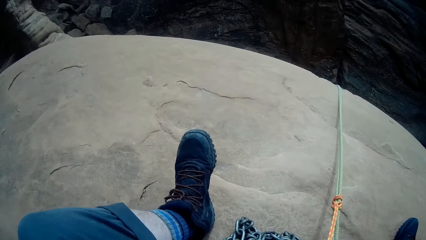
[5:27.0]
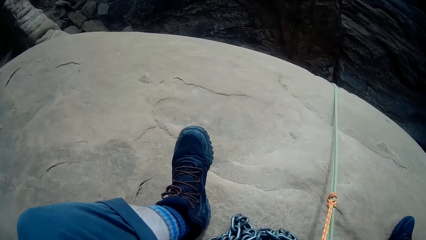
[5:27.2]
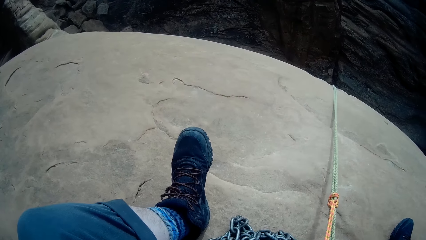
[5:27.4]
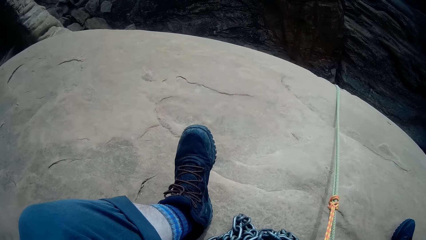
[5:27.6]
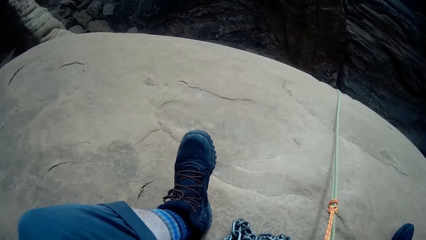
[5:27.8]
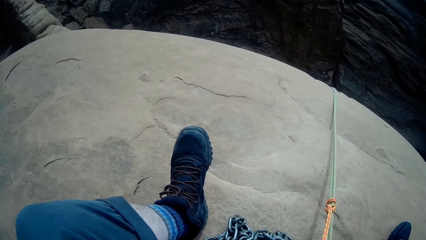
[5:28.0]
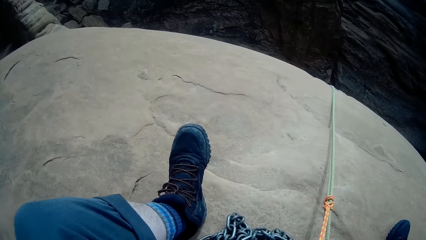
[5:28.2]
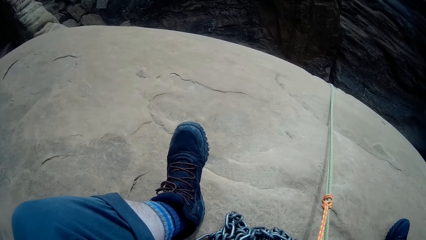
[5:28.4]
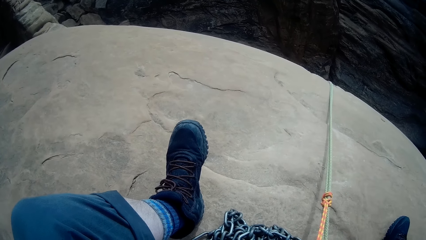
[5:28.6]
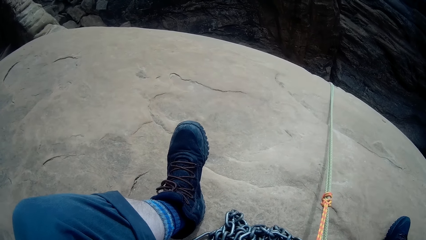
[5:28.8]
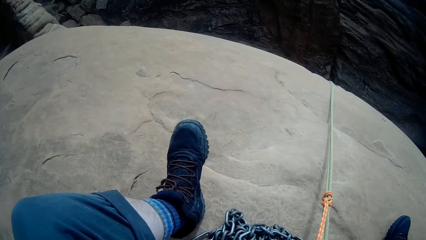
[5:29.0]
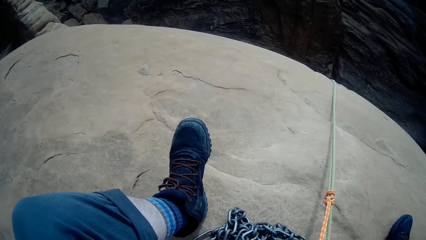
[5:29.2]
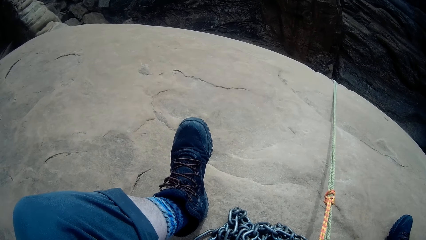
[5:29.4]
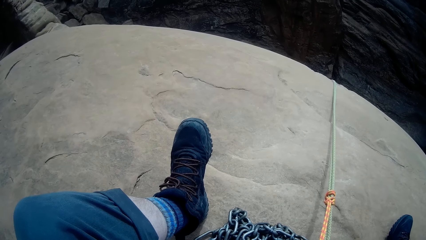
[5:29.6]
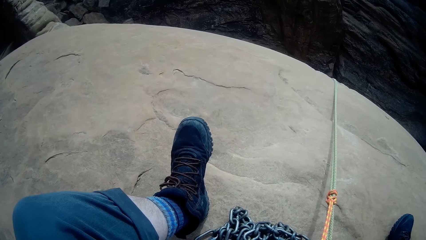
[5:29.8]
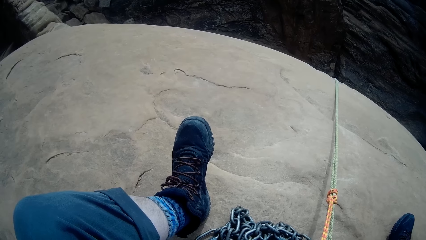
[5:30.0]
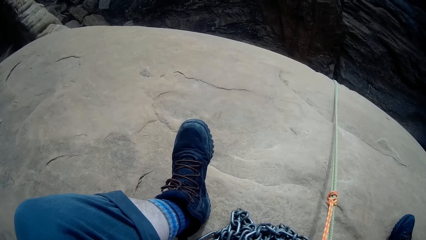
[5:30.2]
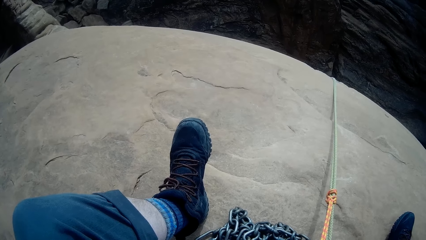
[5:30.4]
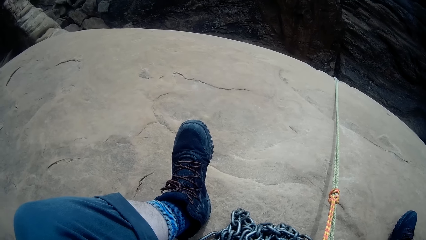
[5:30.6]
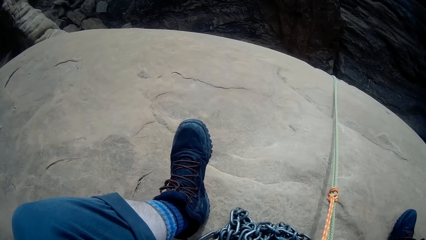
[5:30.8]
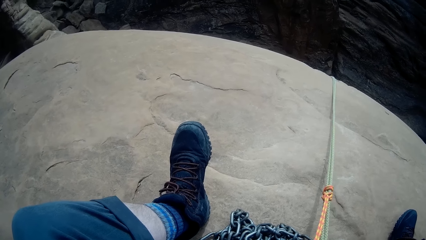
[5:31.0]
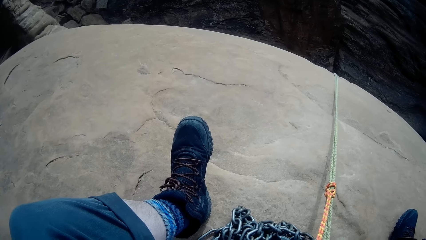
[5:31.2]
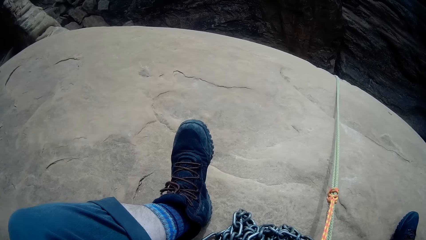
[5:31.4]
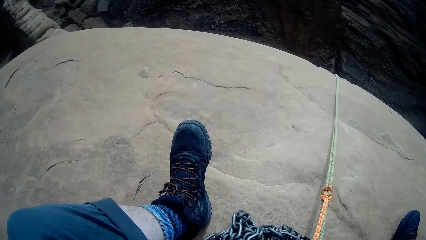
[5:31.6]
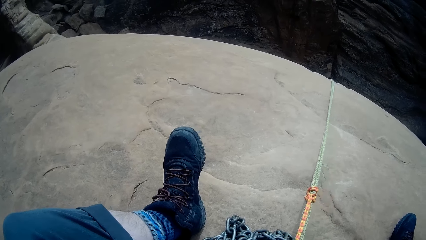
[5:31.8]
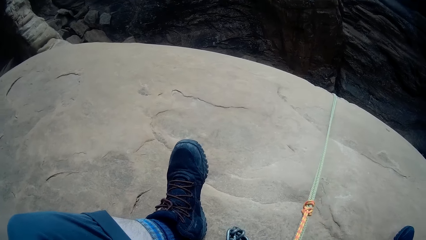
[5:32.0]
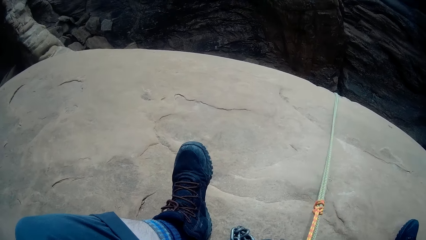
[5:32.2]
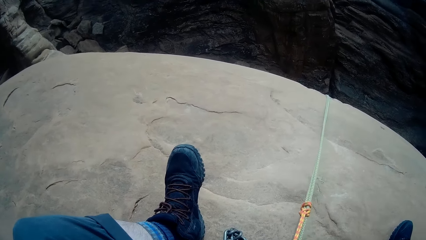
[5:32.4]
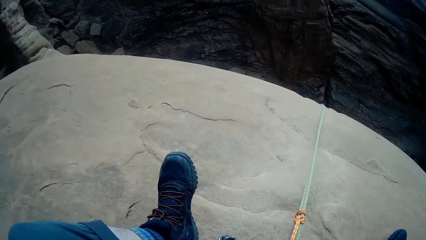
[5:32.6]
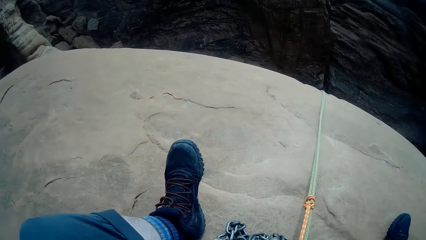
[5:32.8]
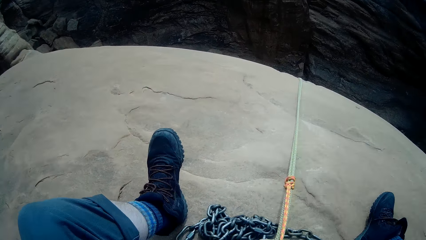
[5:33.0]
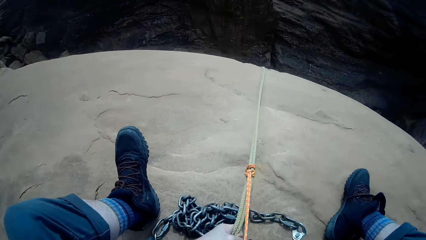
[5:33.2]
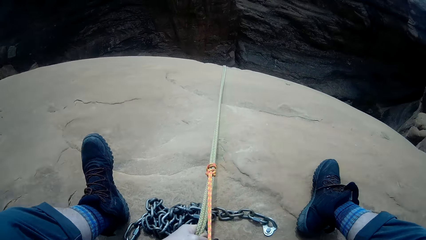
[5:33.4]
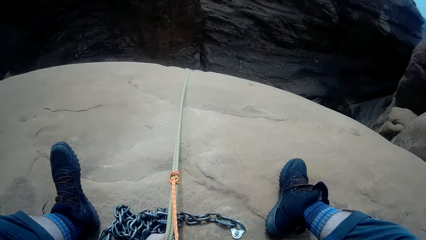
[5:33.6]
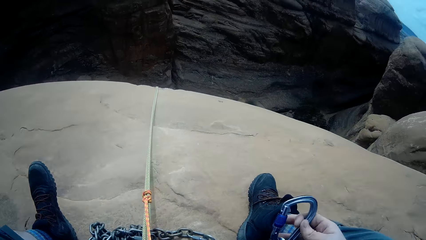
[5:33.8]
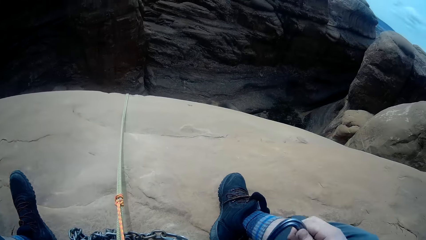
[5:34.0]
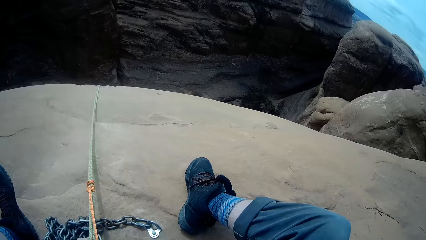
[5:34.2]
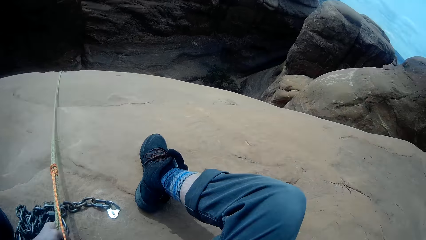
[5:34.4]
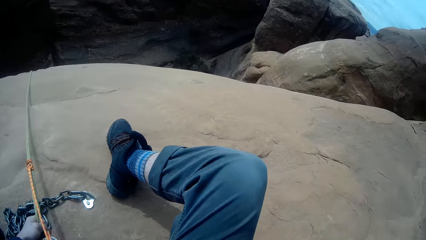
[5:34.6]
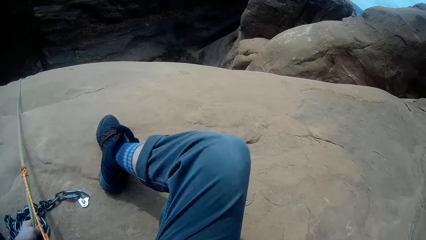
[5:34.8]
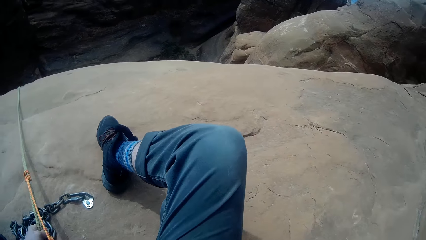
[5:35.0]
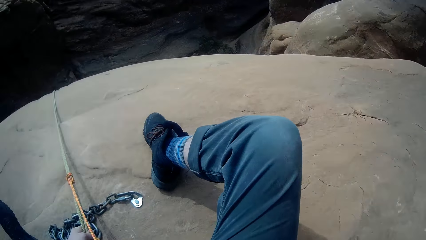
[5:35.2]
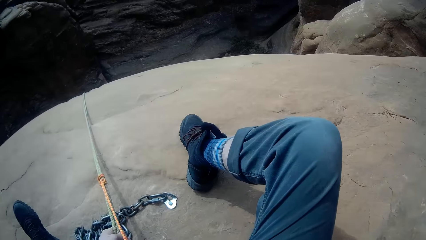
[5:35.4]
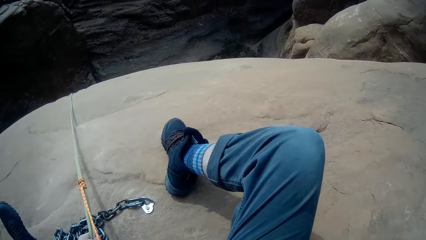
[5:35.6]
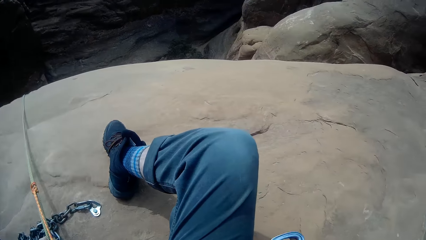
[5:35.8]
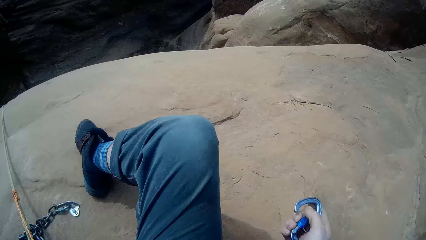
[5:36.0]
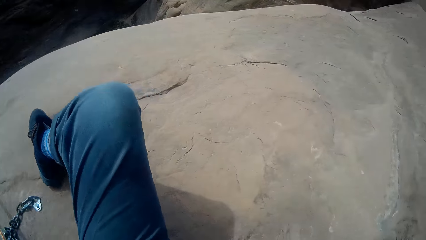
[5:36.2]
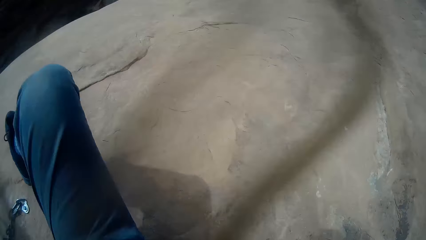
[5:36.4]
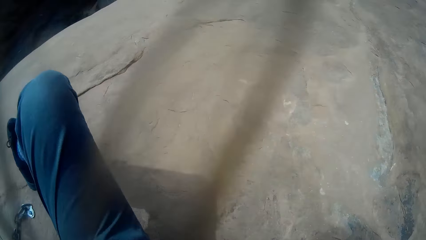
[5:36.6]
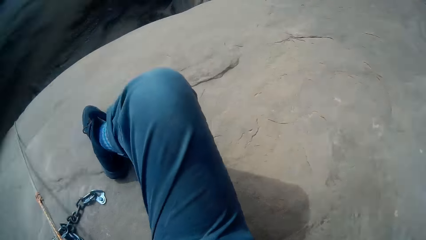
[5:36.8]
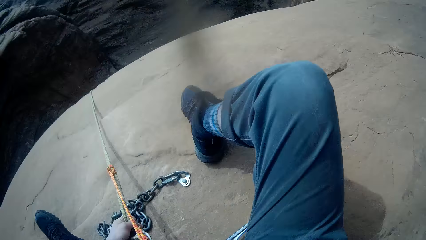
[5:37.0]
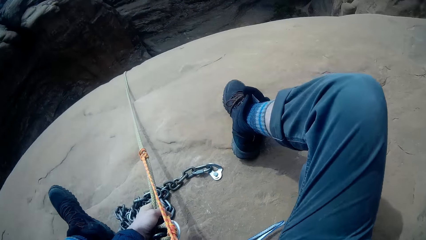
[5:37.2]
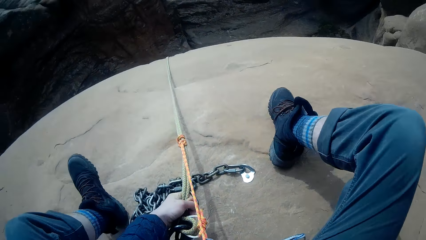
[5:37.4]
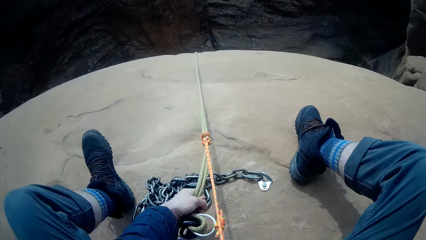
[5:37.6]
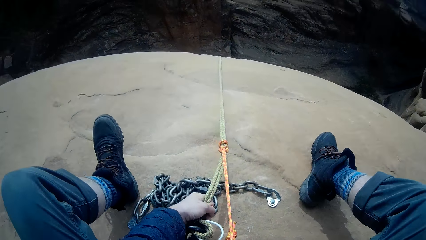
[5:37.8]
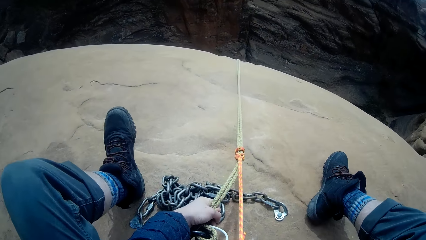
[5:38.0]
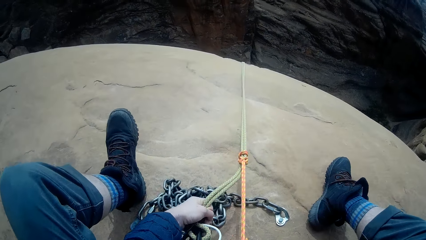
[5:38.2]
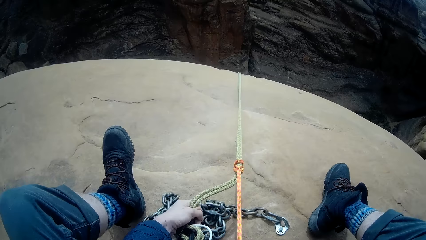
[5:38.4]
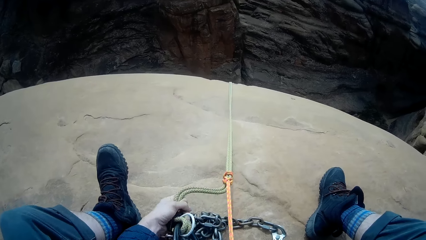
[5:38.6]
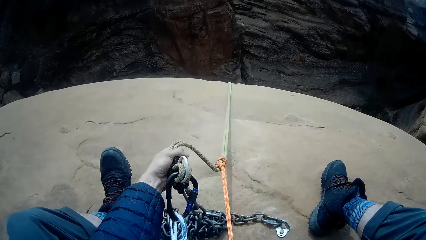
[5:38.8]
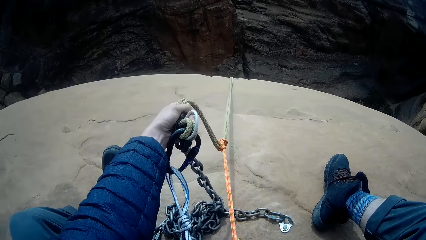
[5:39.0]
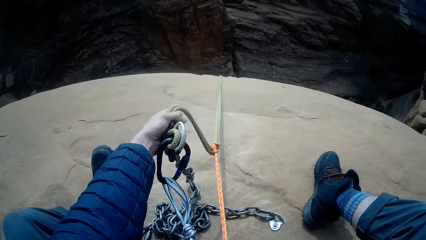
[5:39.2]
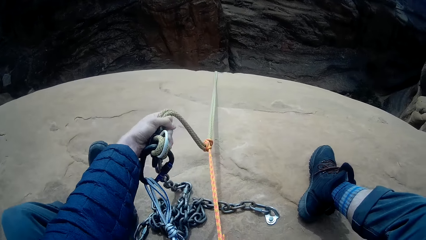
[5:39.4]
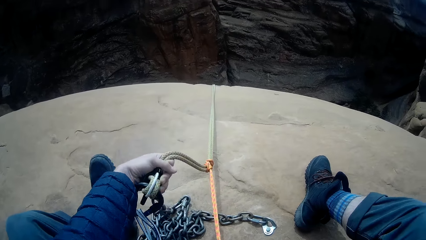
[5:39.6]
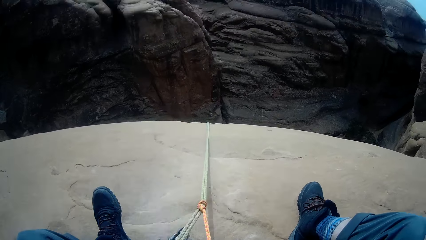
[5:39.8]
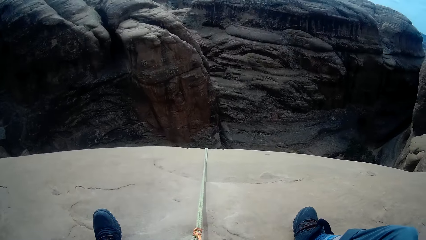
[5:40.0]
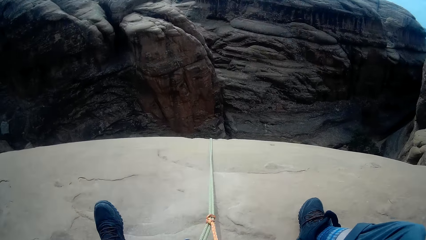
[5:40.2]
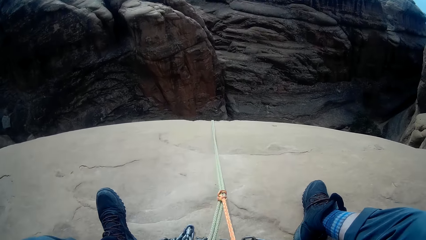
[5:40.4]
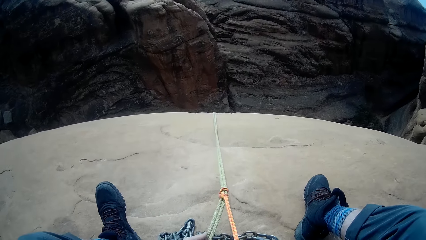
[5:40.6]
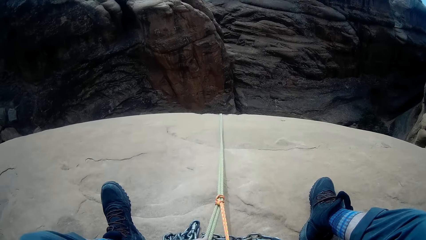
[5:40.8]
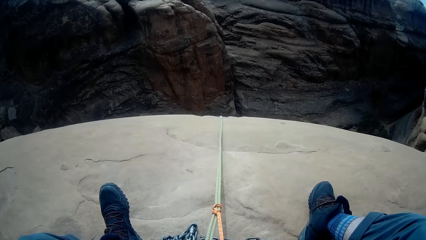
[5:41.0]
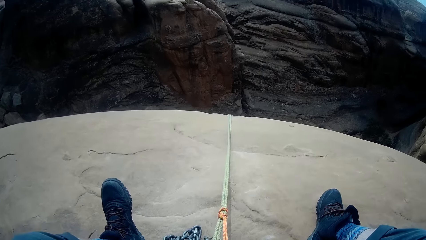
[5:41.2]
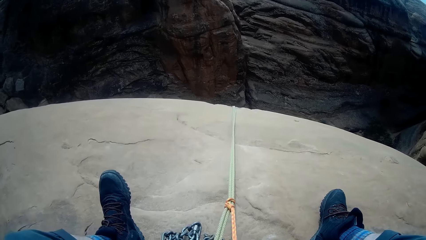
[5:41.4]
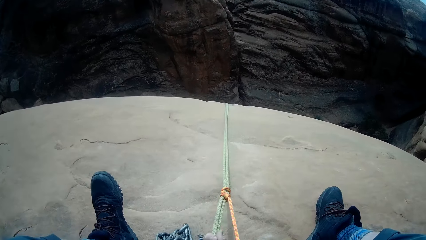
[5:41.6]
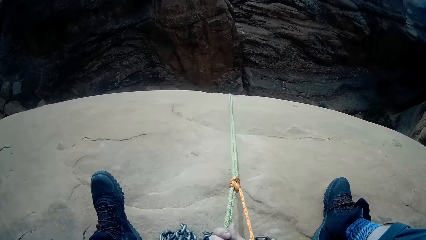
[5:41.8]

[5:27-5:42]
The camera wearer looks around the mountain. They look at the rope. They fix the chain on the rope.
